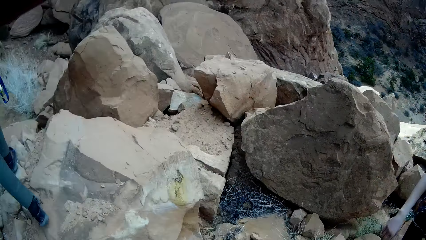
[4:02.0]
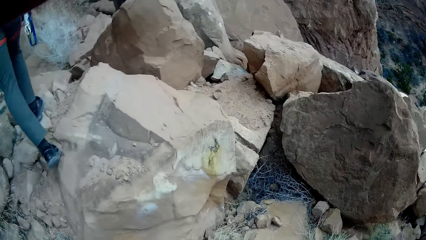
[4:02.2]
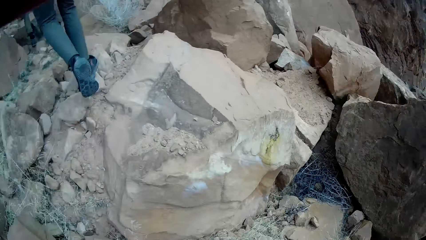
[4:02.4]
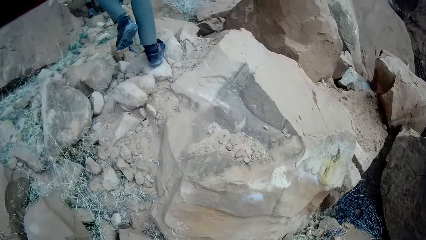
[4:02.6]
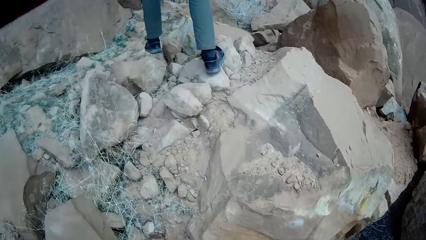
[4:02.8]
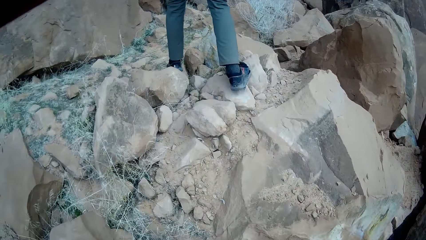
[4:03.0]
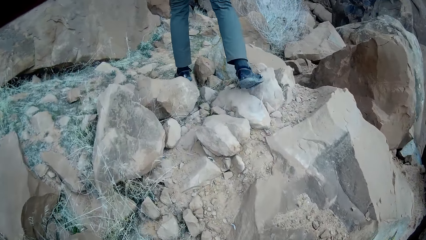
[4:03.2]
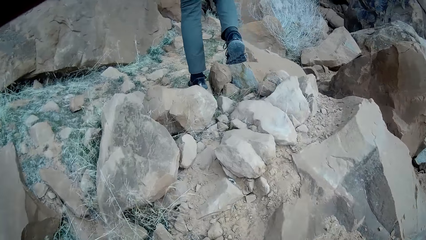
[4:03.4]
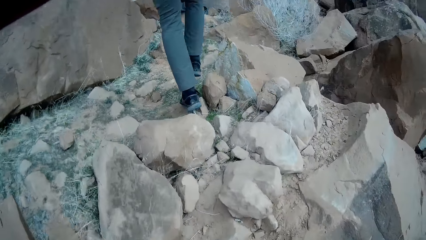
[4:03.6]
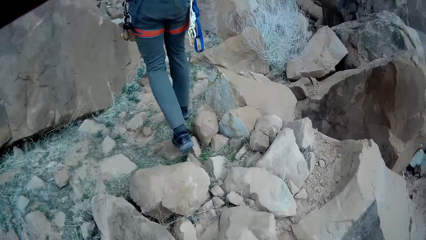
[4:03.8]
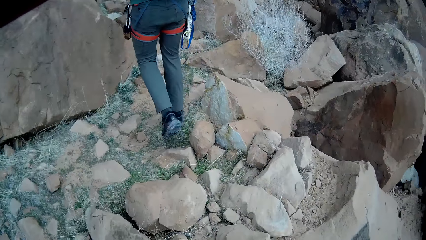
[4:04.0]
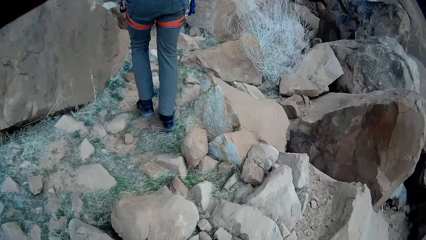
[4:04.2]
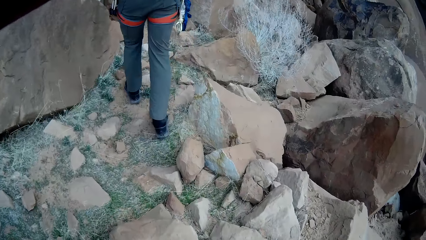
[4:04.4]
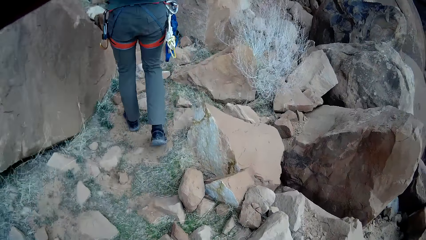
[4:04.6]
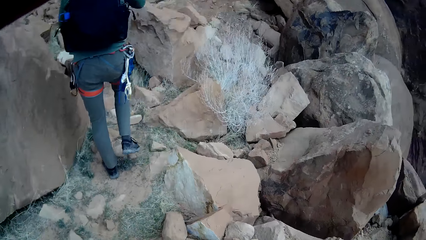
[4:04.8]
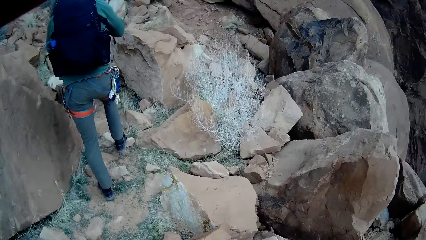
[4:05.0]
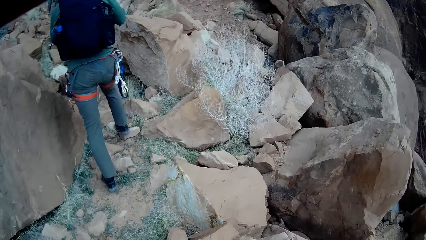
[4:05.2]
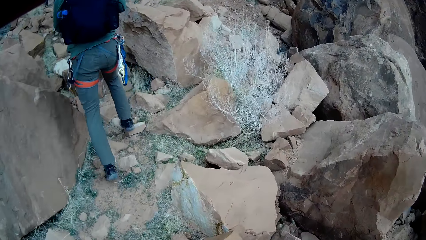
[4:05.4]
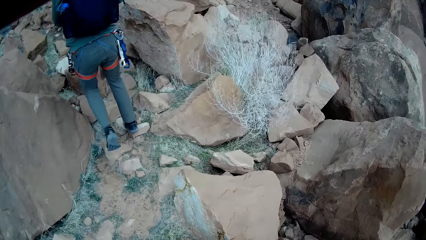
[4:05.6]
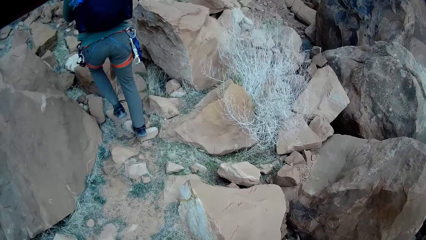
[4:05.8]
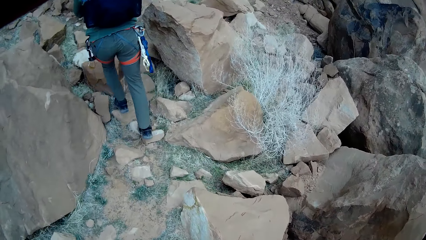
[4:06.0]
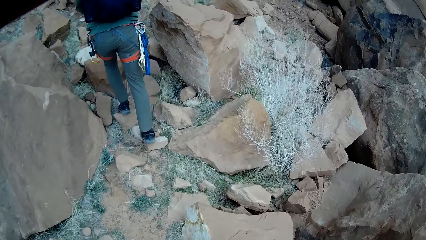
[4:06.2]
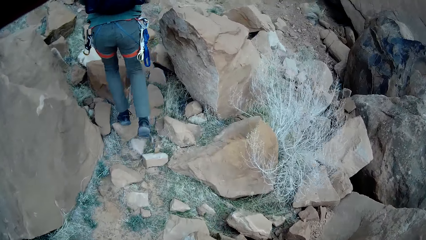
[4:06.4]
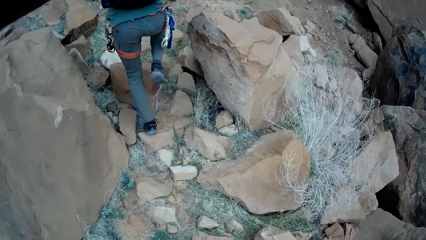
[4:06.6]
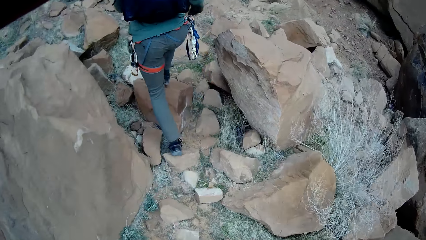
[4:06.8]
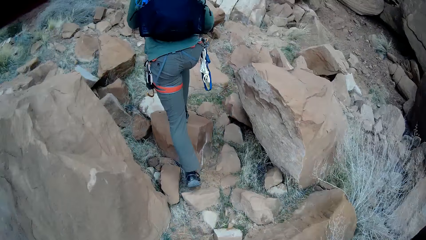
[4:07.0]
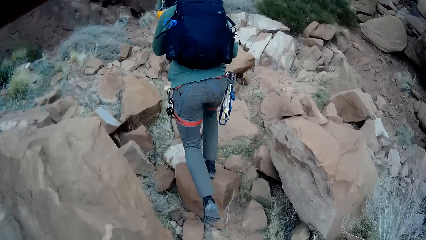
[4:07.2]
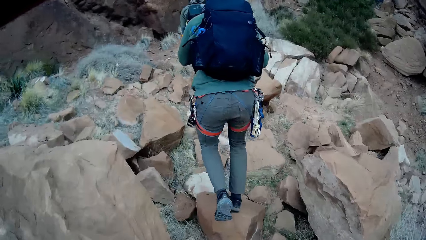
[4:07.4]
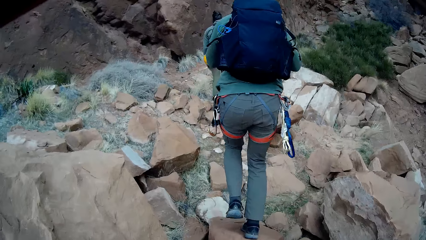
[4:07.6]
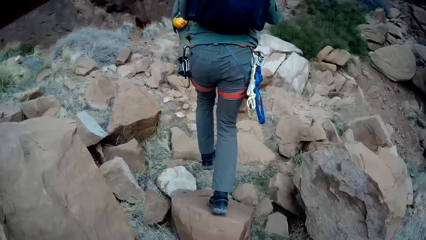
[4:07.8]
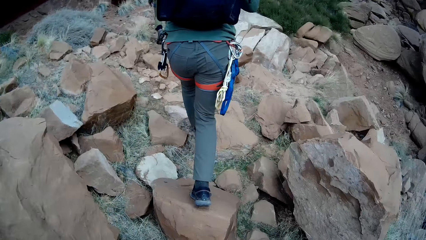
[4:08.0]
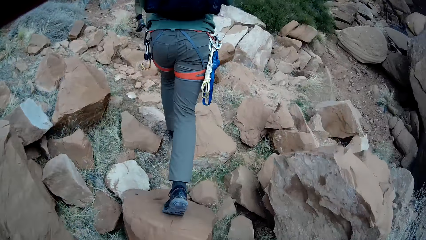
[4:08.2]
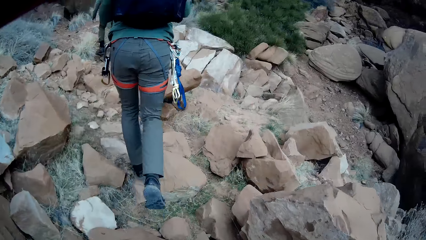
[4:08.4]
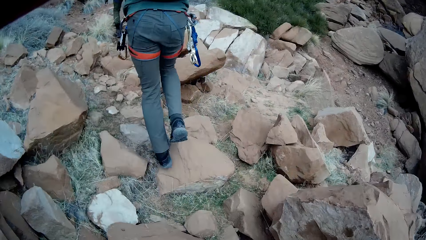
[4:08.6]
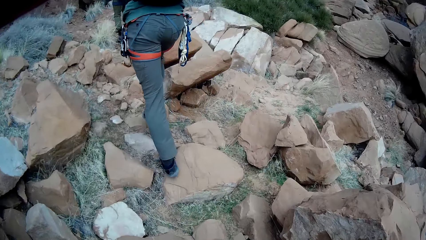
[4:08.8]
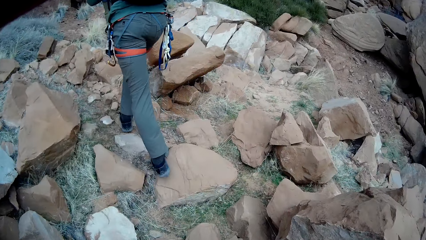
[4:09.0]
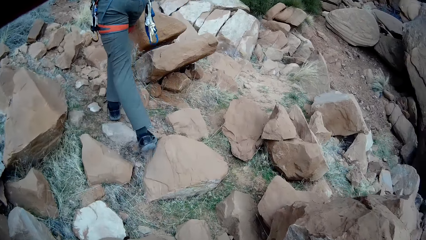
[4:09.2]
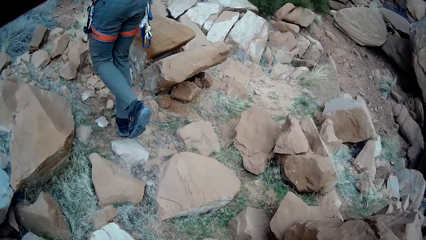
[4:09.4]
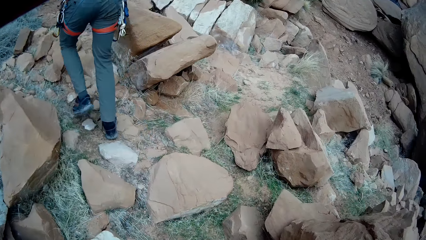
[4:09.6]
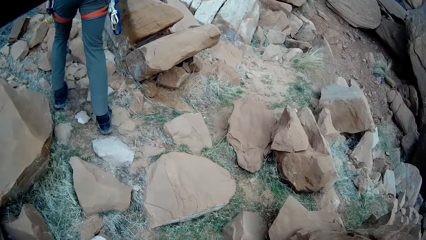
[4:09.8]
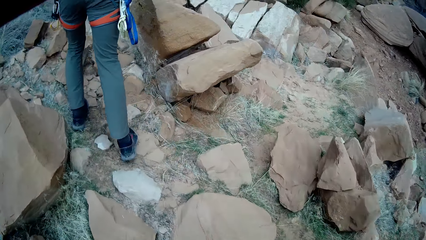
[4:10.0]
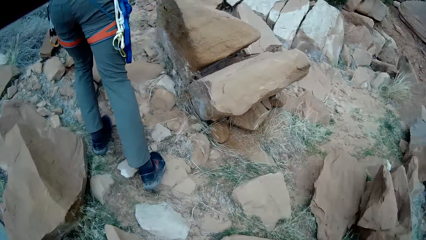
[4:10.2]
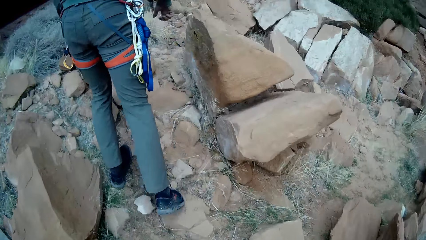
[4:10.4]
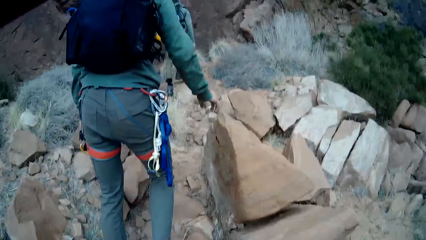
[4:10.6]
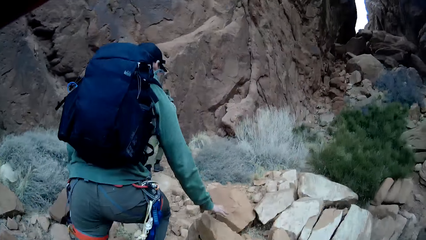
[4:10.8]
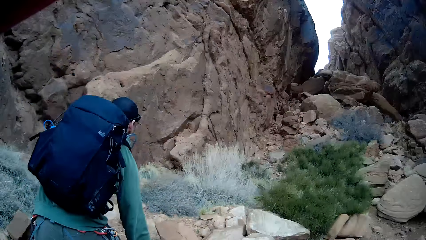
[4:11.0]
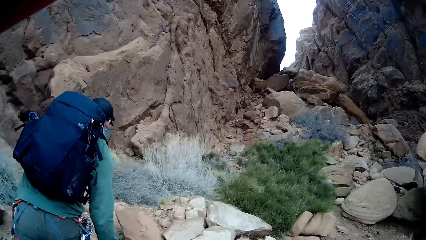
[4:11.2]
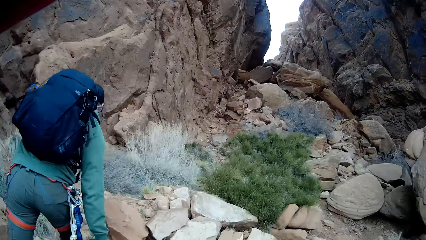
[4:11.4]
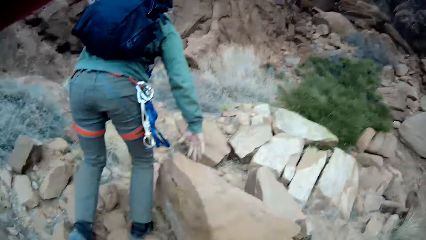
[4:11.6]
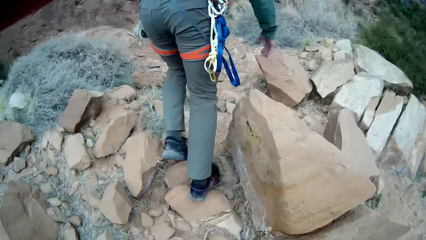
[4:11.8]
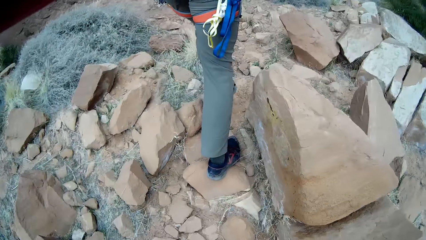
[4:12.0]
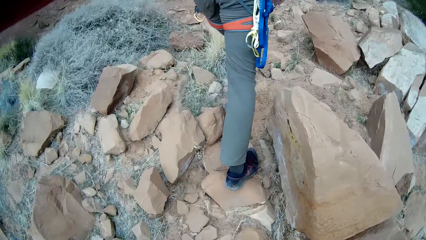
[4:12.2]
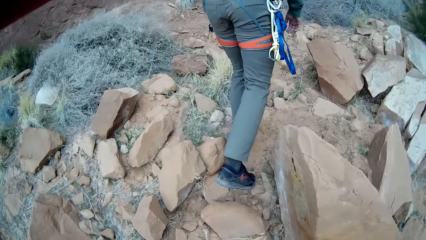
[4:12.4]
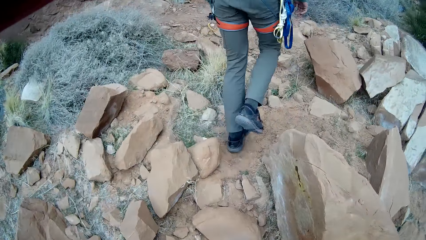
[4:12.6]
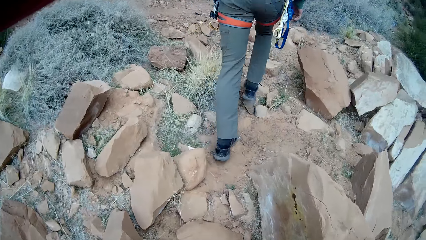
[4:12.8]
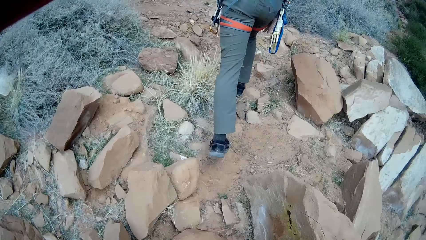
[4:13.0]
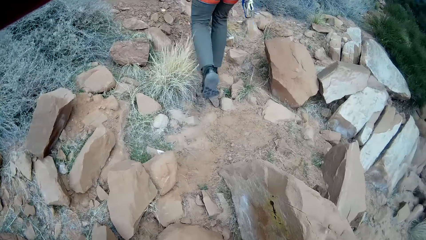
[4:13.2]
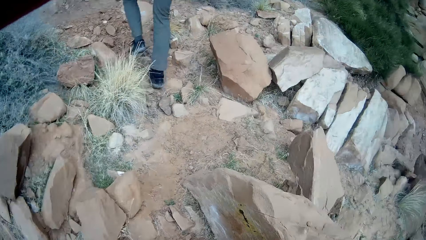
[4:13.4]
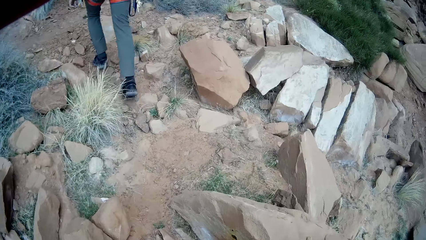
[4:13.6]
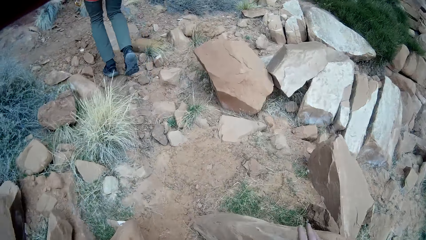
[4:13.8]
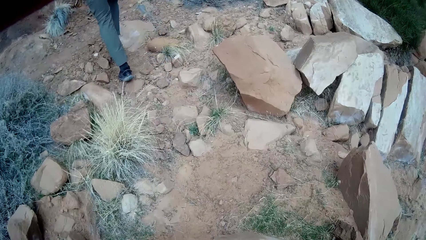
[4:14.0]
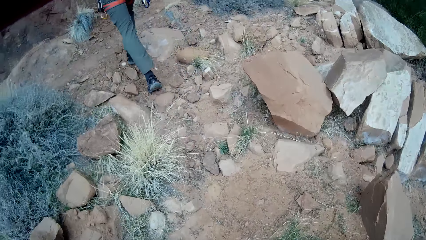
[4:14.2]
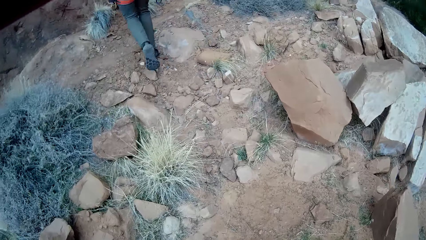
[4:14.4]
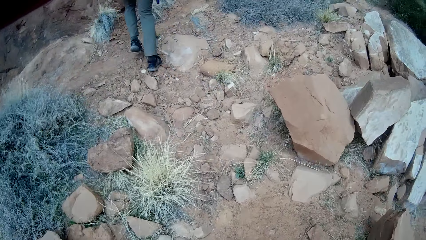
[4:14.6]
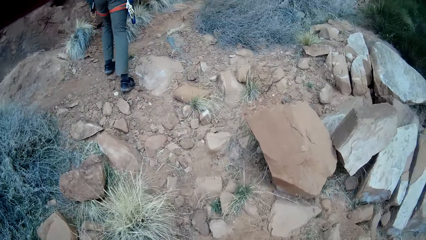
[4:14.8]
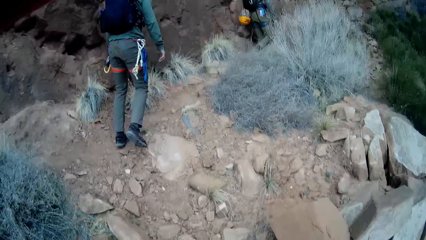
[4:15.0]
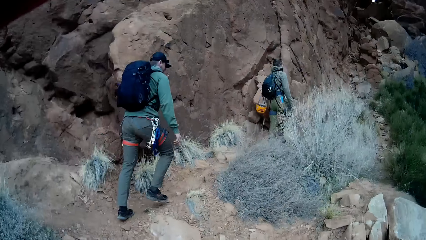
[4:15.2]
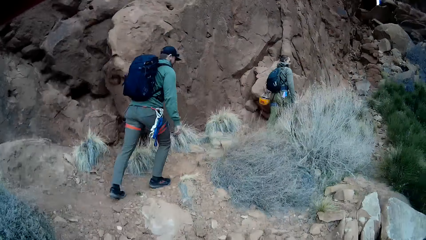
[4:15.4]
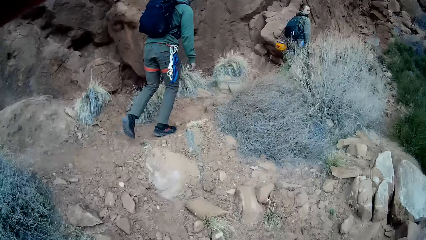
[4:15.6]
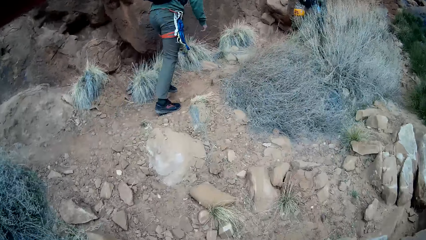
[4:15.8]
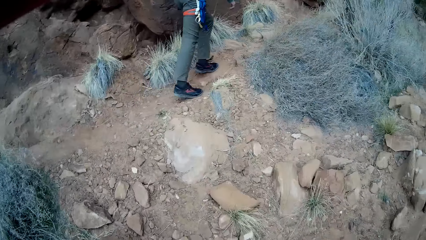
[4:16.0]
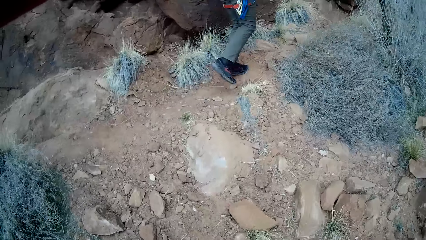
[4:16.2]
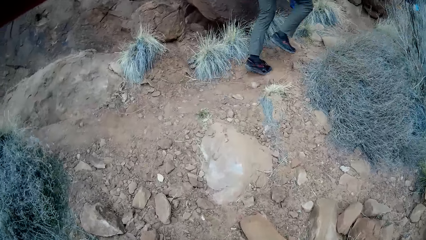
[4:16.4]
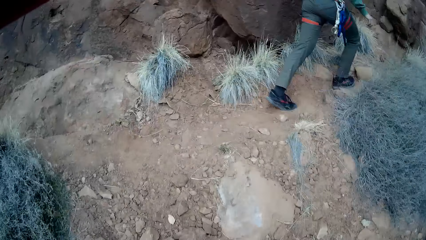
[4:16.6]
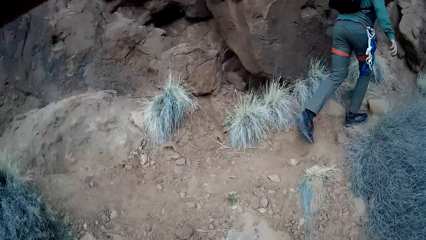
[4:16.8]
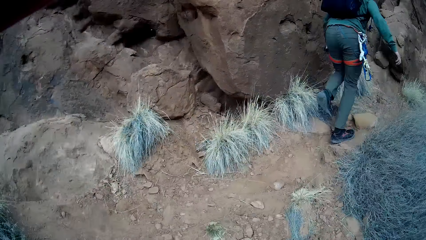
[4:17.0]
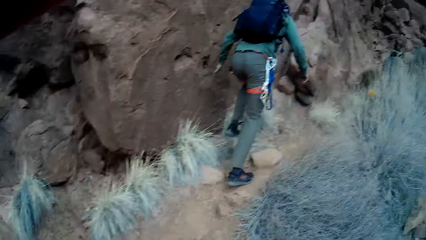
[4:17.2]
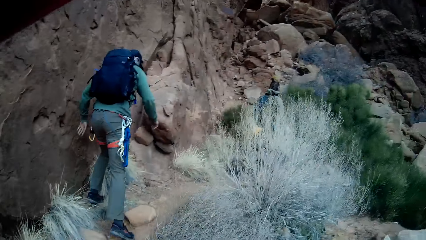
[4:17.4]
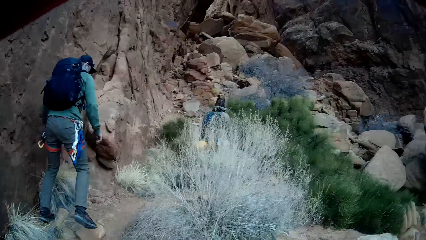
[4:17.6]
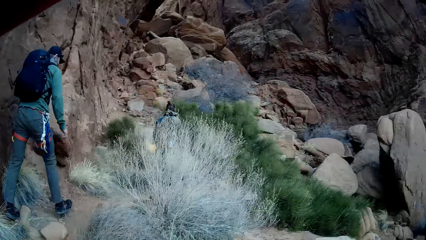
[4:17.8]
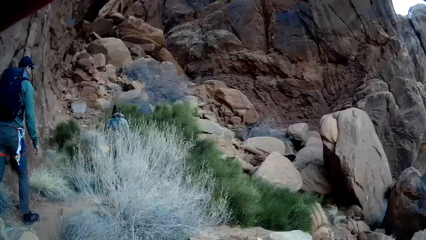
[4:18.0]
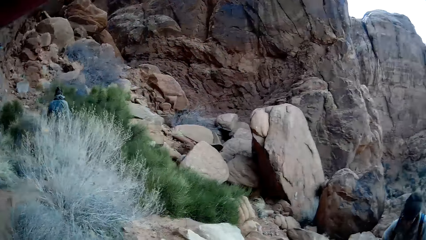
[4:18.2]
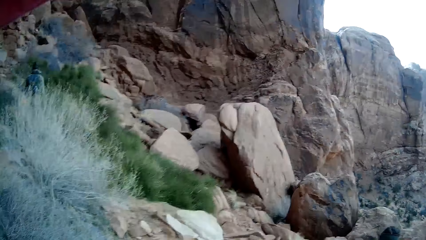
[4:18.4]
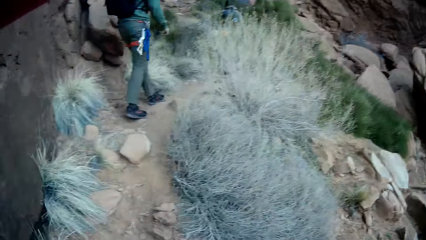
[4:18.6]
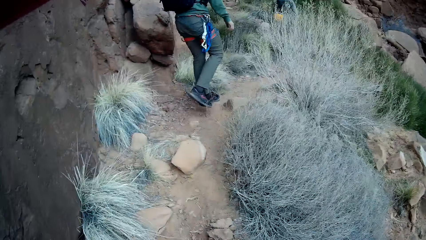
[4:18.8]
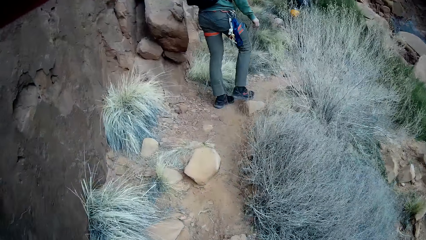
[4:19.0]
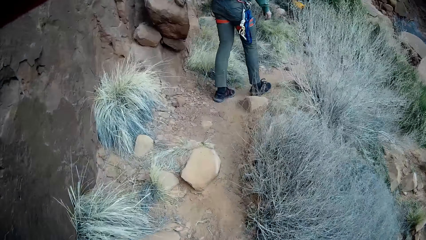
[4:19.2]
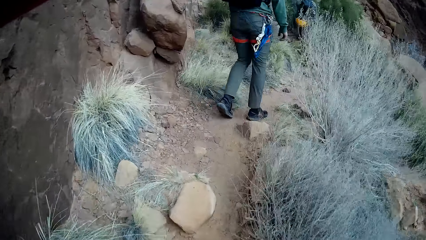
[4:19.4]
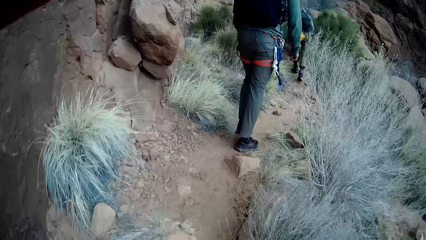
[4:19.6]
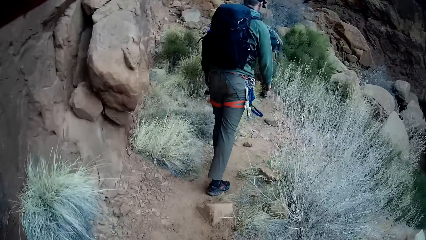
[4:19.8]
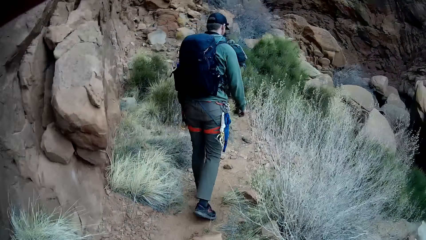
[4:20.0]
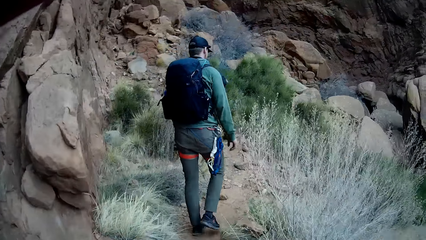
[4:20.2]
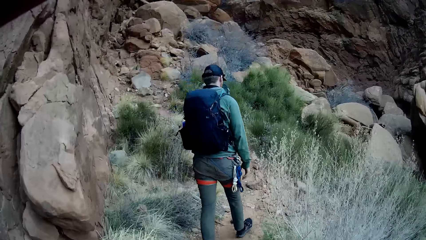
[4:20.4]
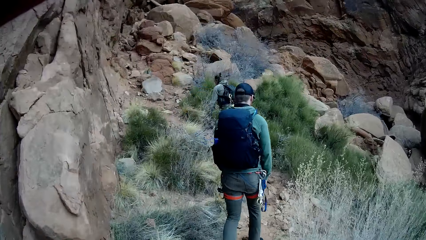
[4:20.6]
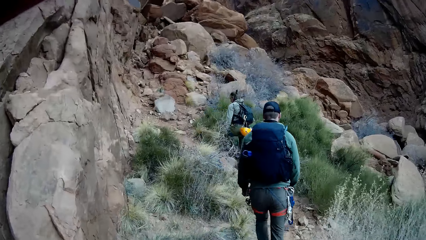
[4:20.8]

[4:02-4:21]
A person climbs on a rocky mountain. A lady walks next to vegetation on the rocky mountain. Another person climbs on the rocky mountain. The lady climbs the rocky mountain. The other person climbs on the rocky mountain.
